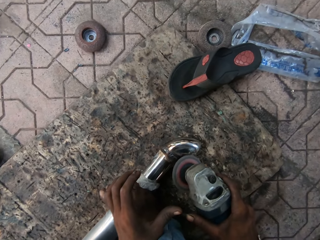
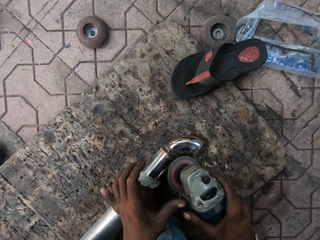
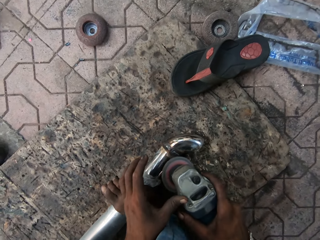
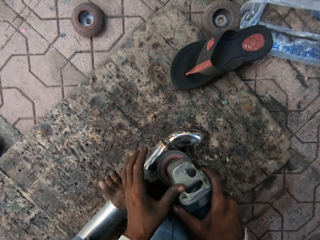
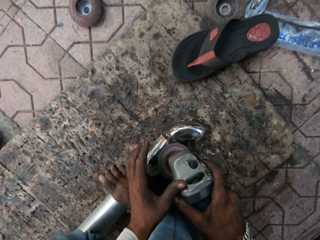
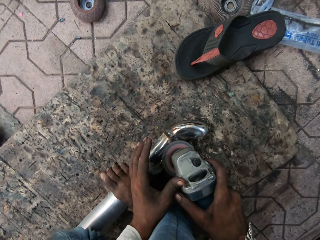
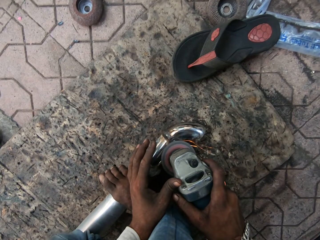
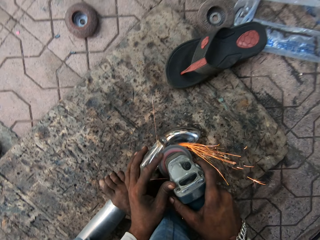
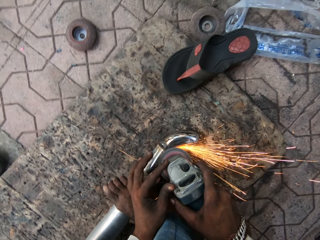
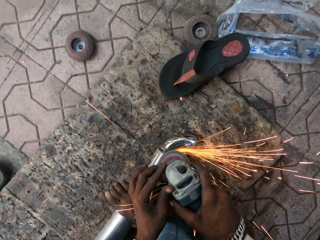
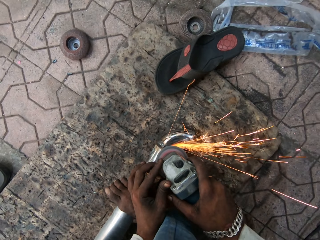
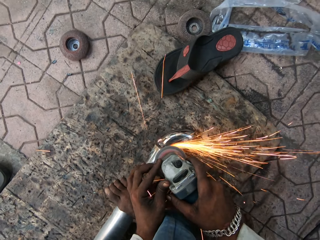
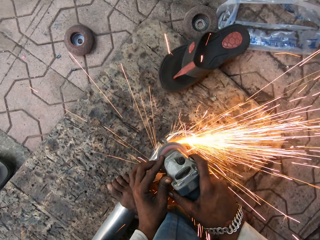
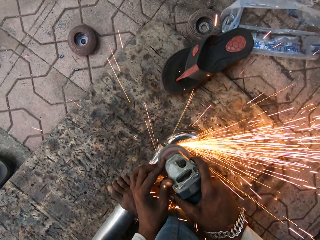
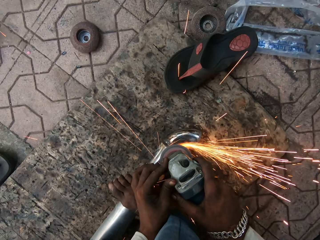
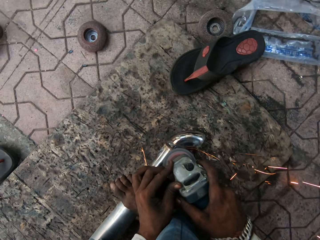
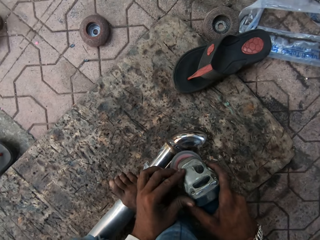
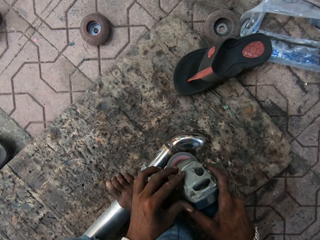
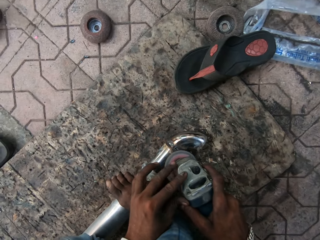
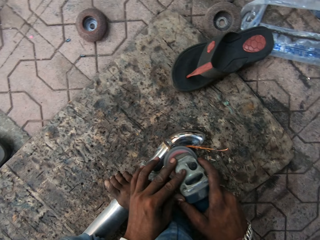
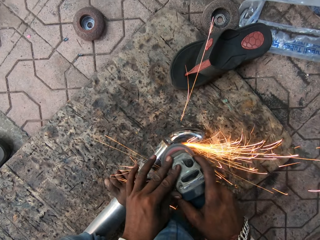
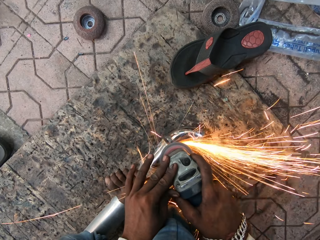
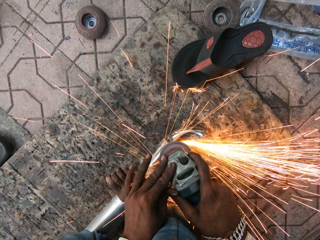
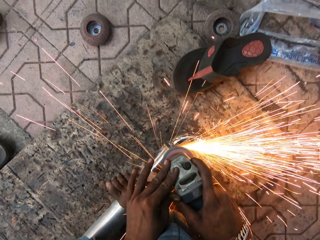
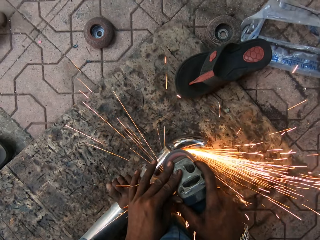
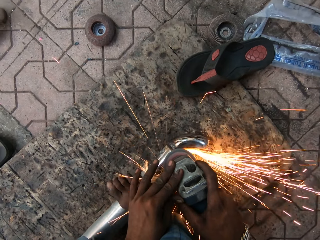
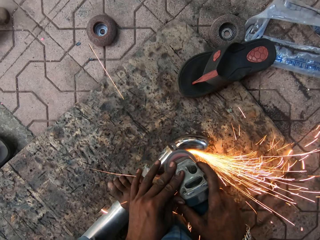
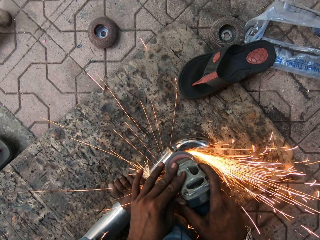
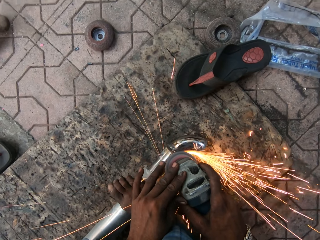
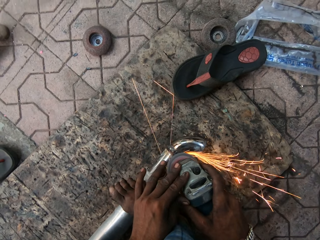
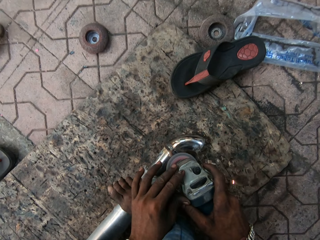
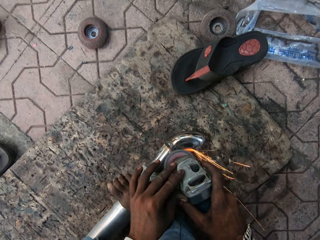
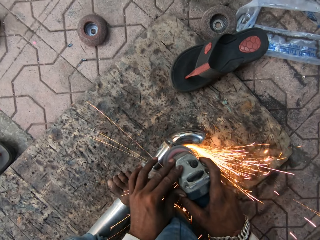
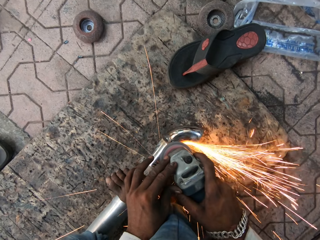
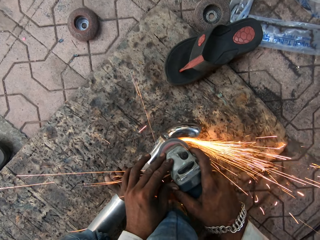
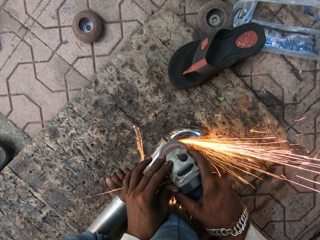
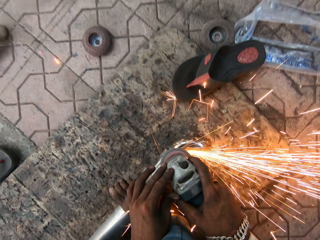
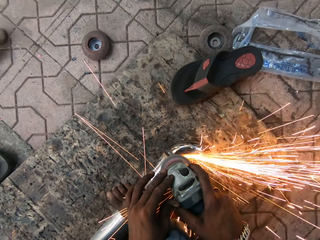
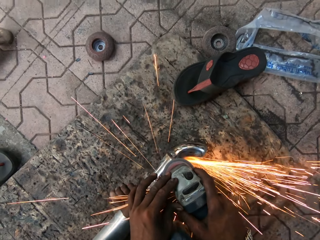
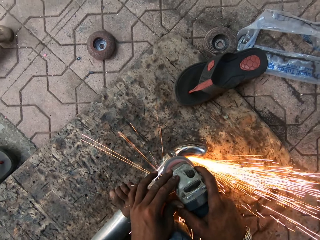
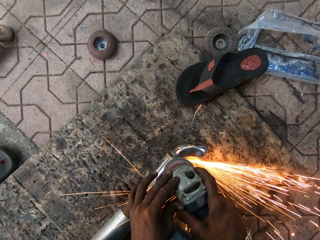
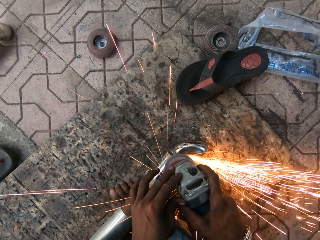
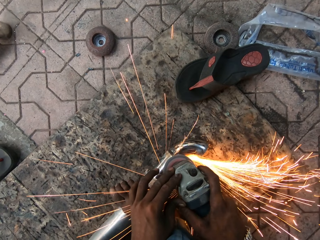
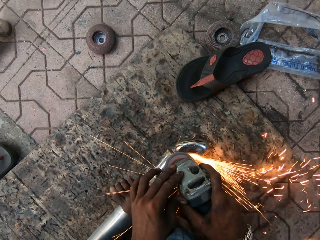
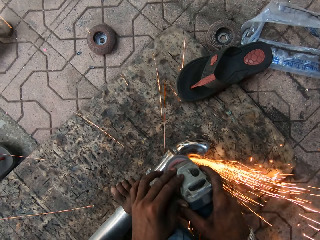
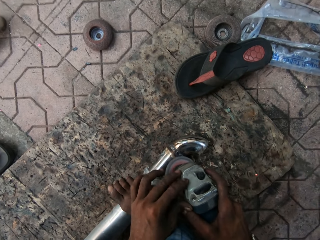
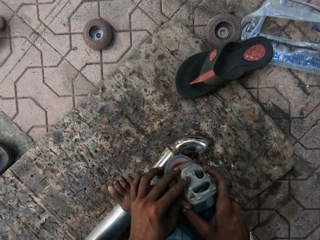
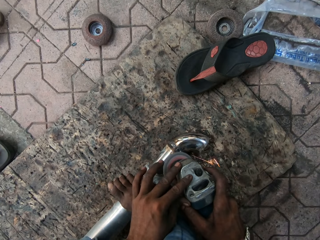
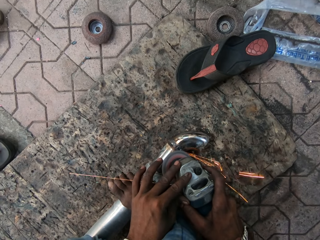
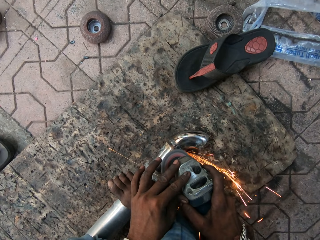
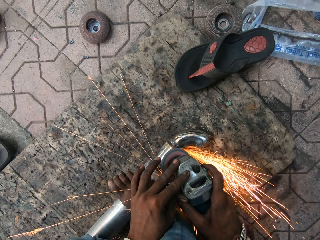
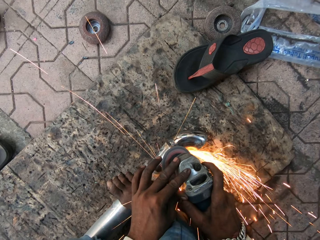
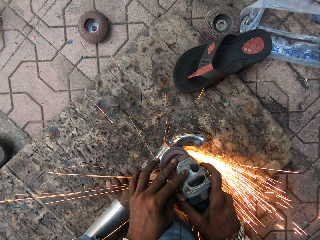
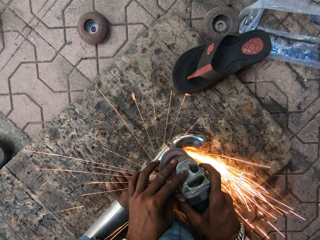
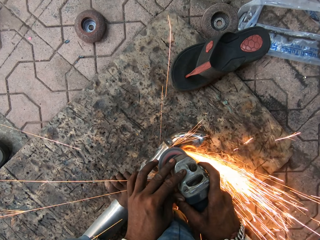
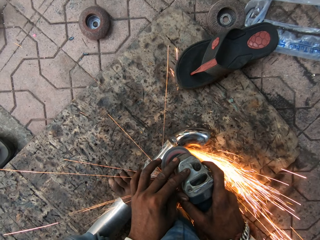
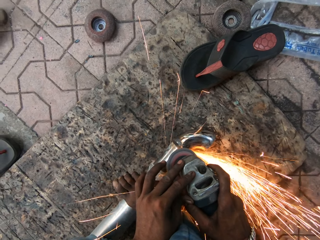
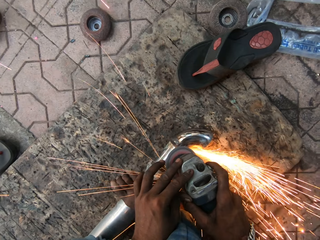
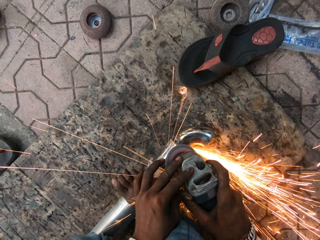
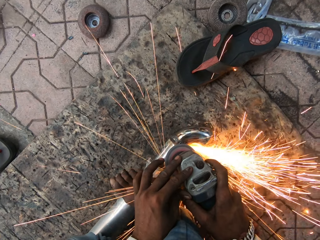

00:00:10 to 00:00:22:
The camera wearer grinds the metal rod. They hold the grinder machine with both hands and smoothen the metal.

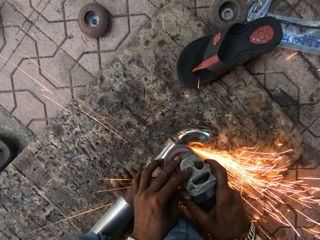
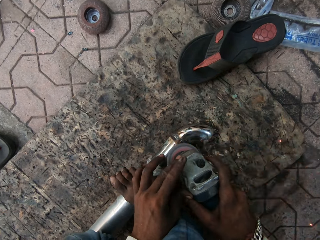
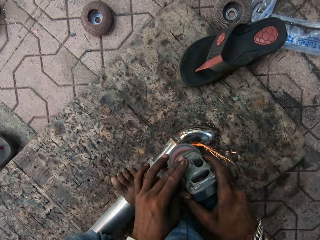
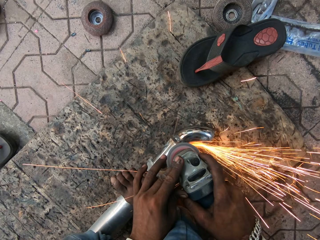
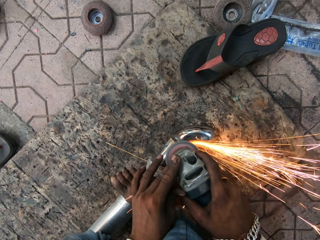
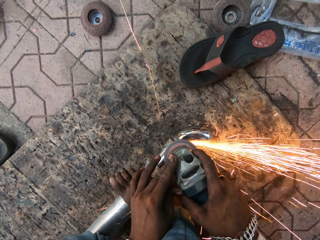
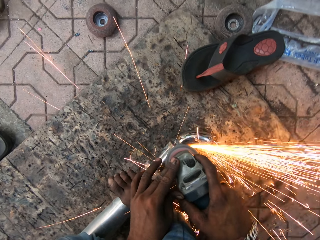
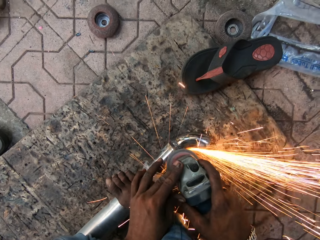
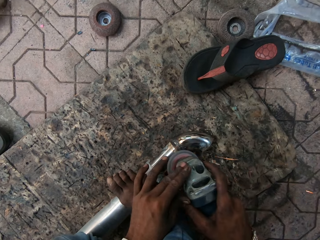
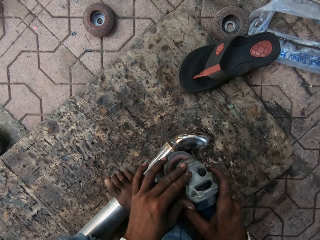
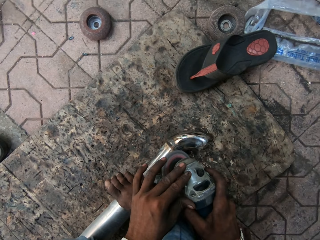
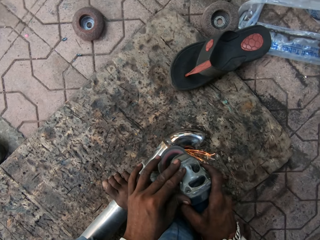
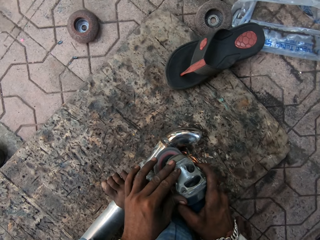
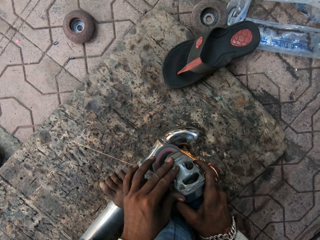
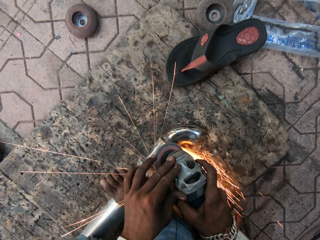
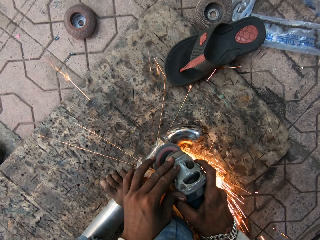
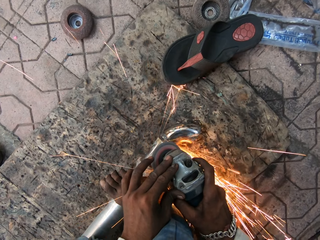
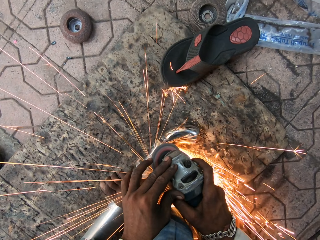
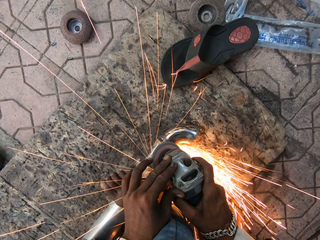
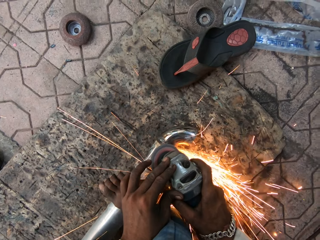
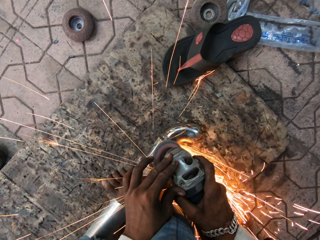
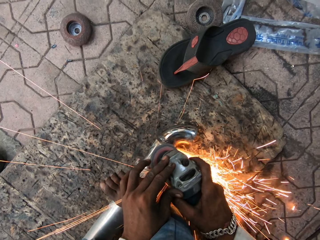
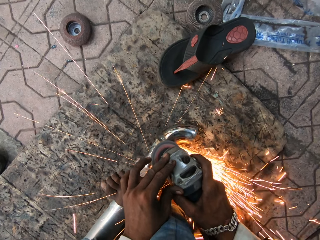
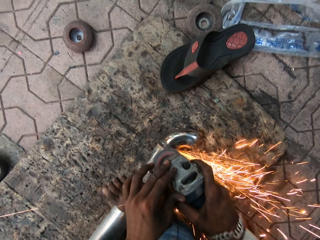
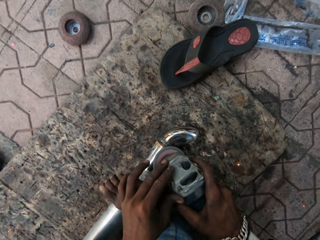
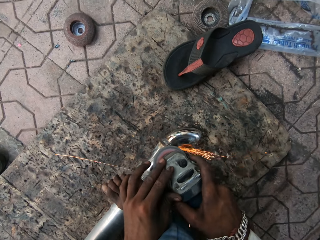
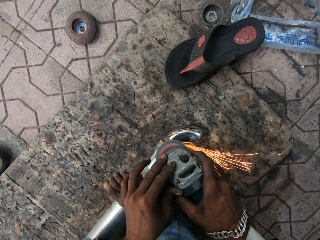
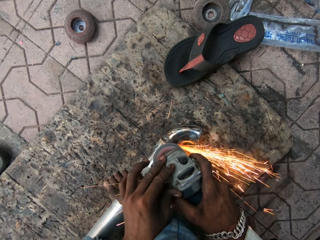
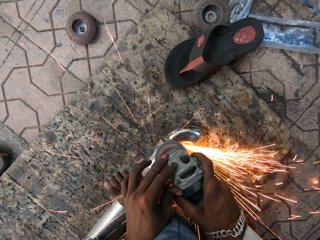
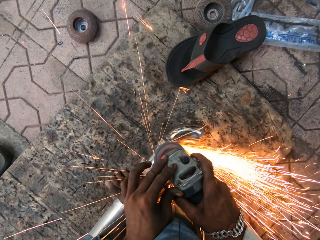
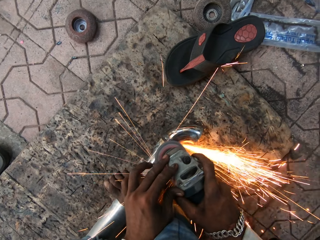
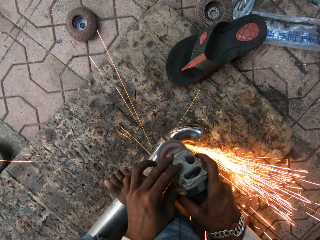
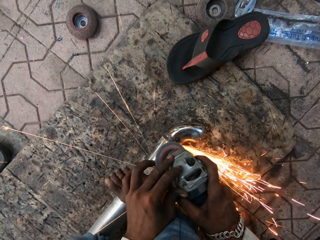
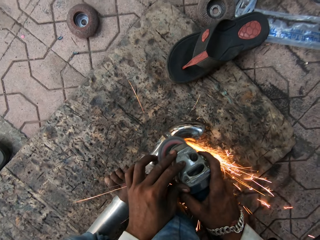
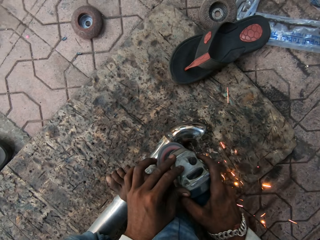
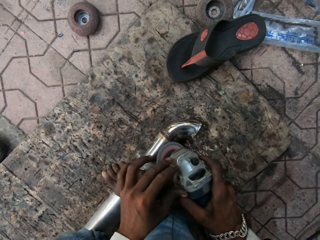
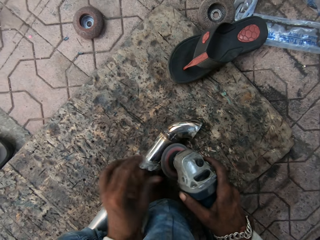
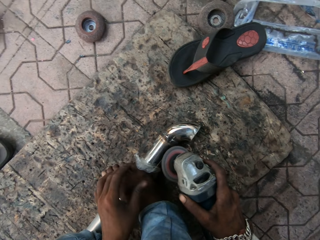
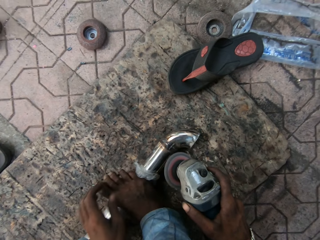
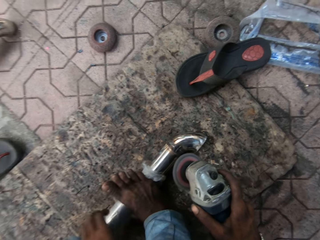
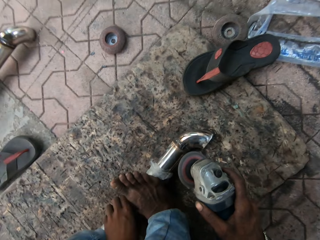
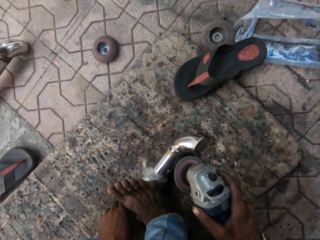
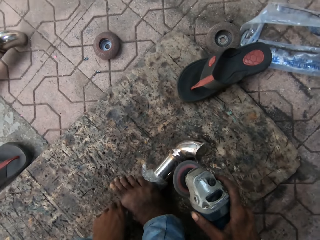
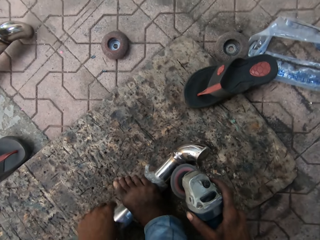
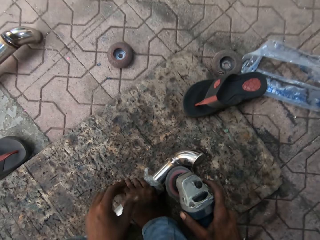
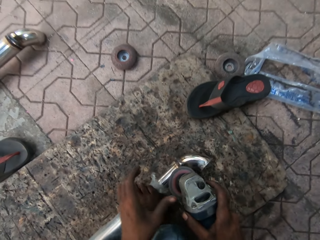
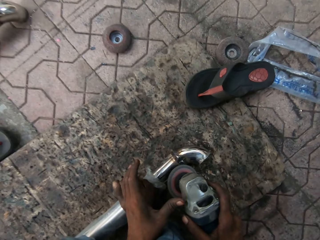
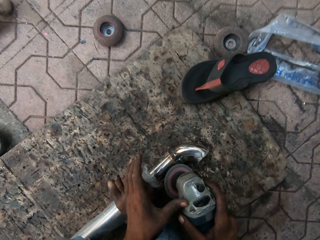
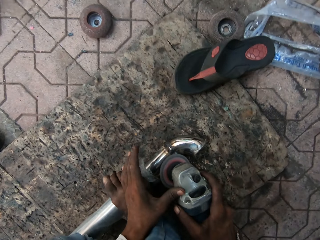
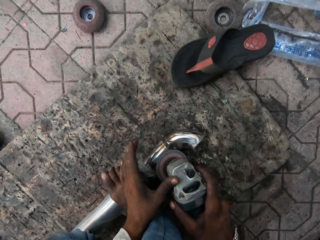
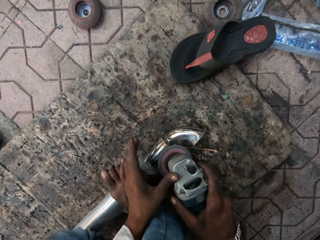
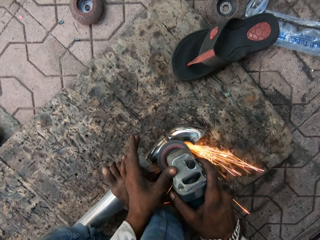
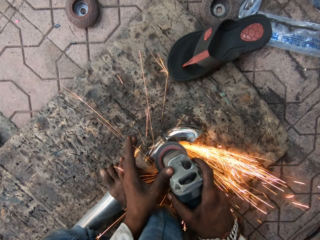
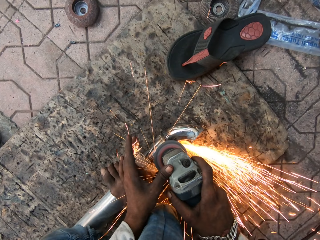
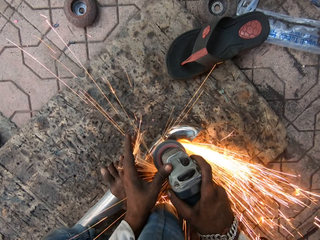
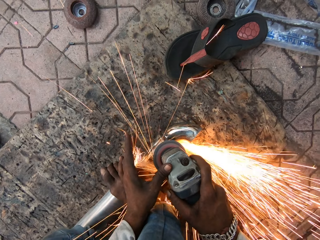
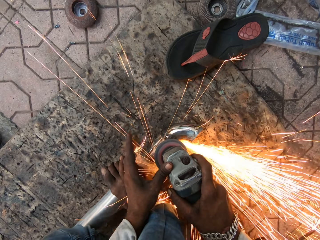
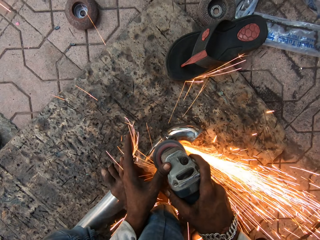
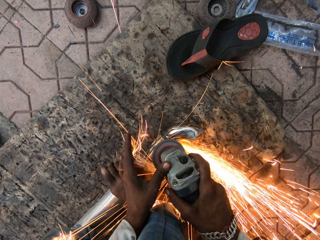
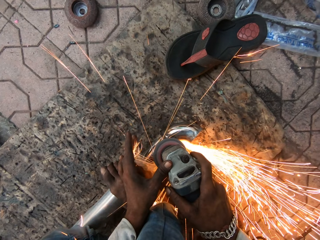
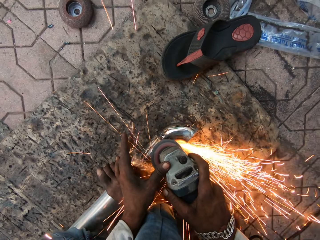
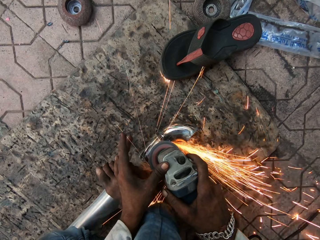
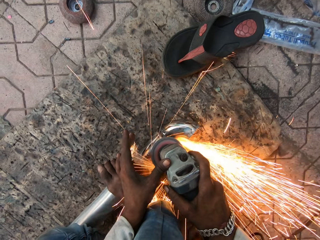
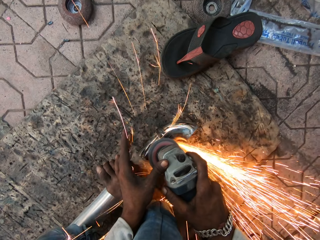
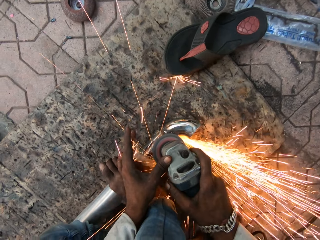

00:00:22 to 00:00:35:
The camera wearer turns the metal rod. They hold the grinder machine with both hands, grind the metal rod and smoothen the metal.
